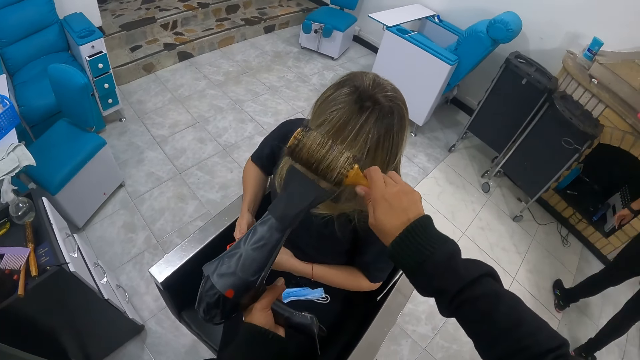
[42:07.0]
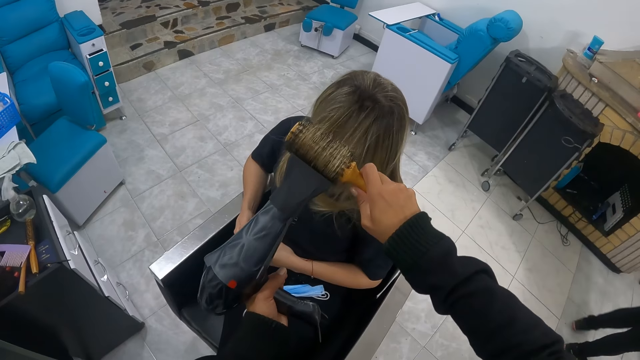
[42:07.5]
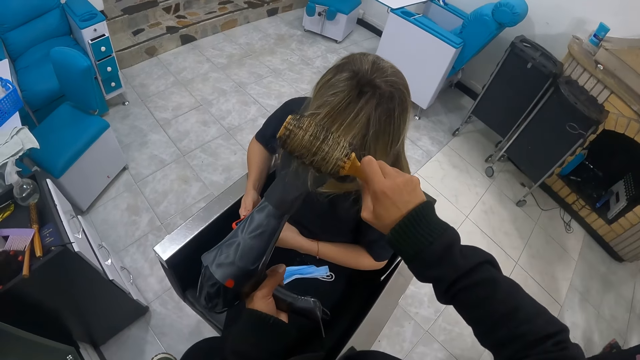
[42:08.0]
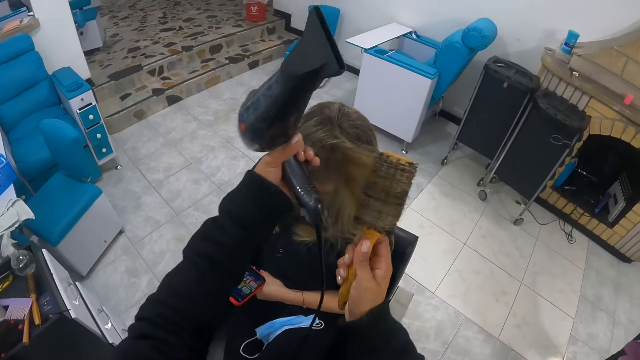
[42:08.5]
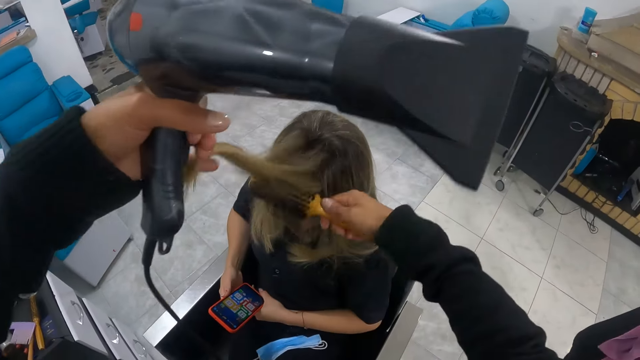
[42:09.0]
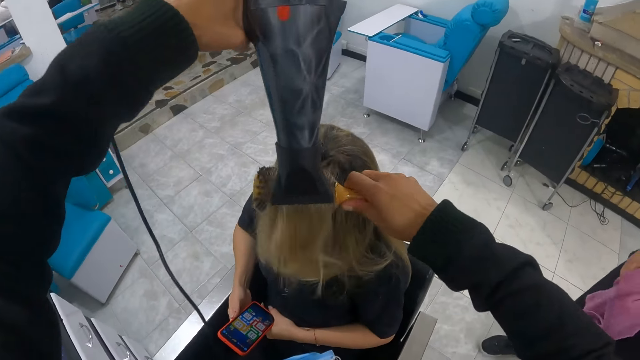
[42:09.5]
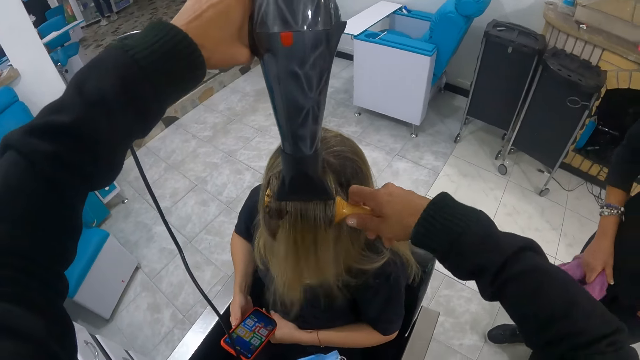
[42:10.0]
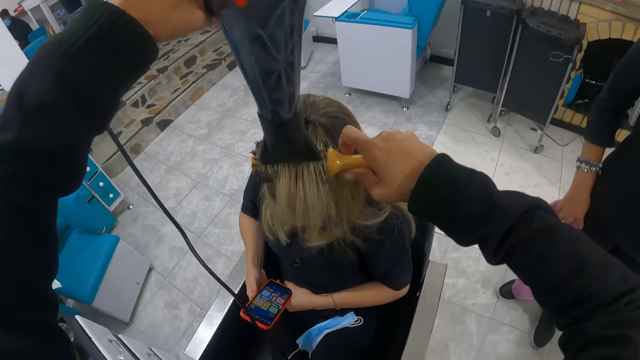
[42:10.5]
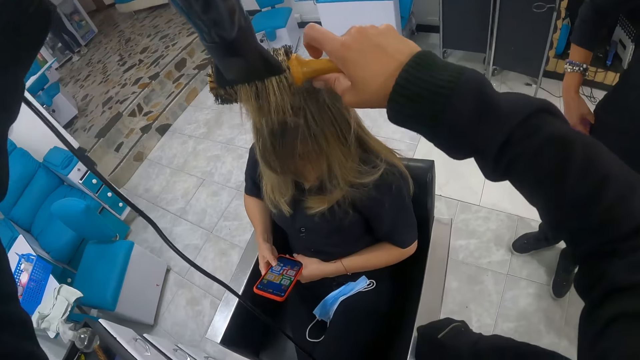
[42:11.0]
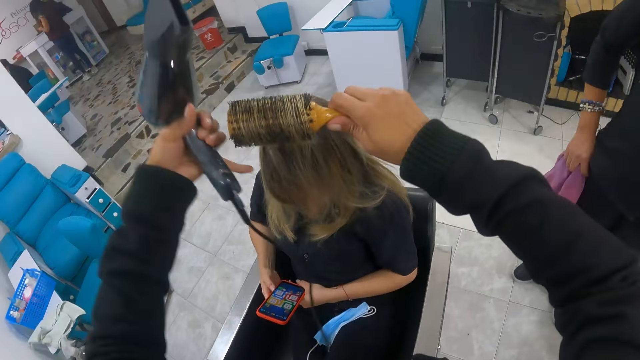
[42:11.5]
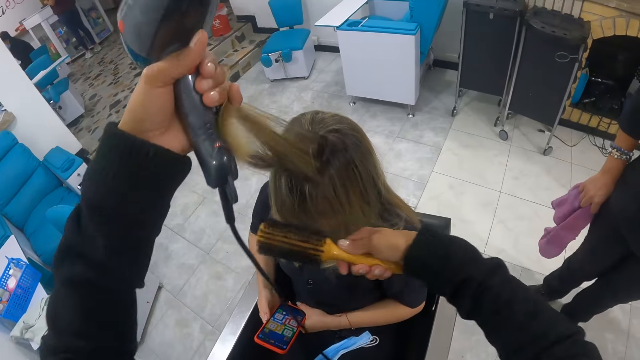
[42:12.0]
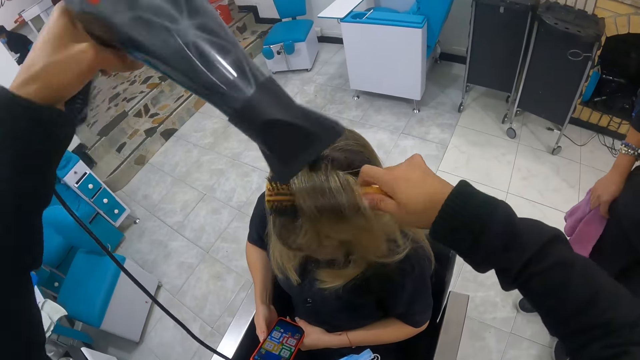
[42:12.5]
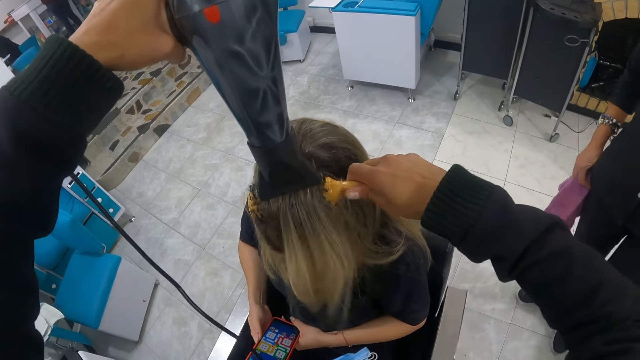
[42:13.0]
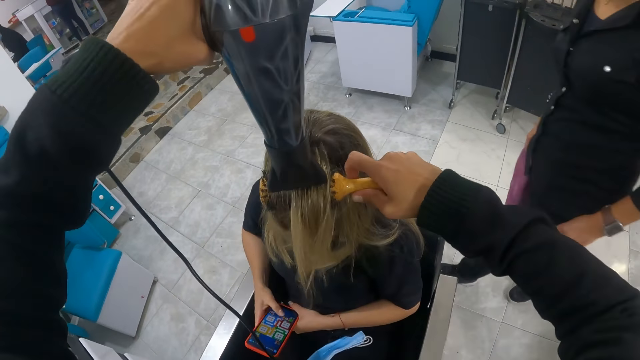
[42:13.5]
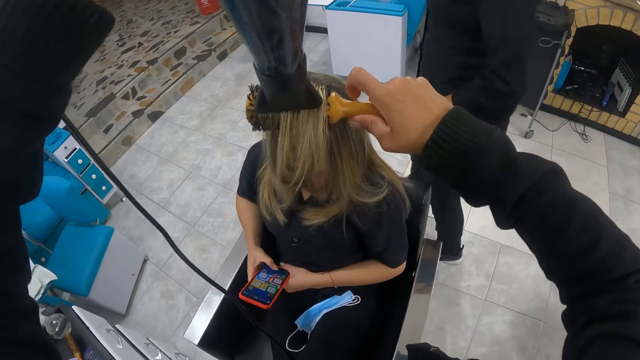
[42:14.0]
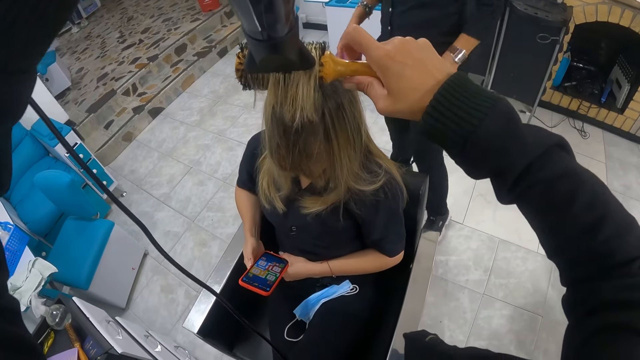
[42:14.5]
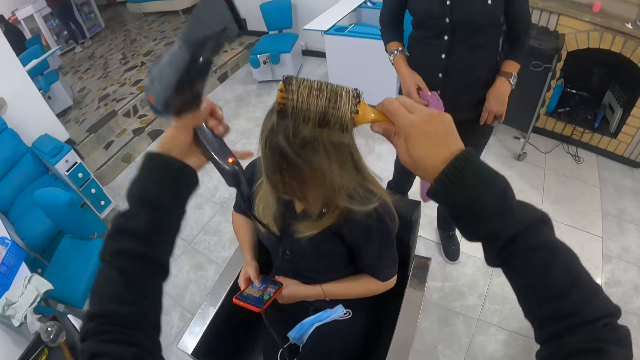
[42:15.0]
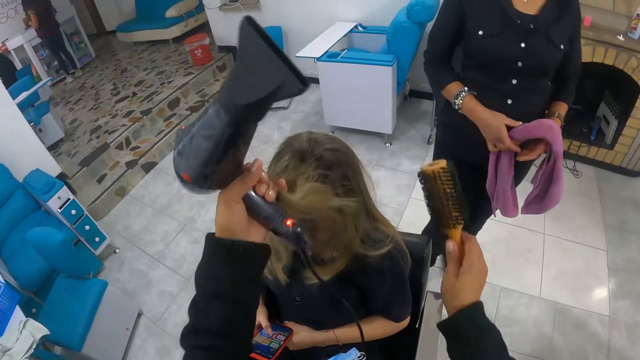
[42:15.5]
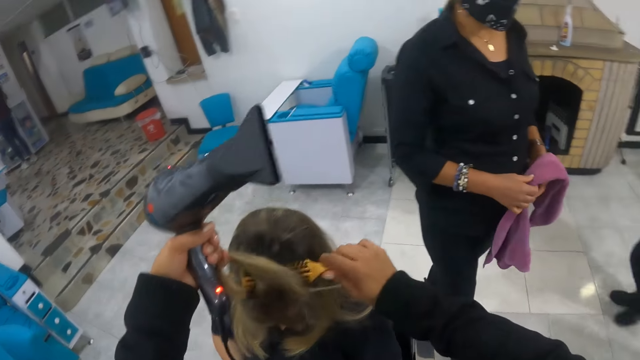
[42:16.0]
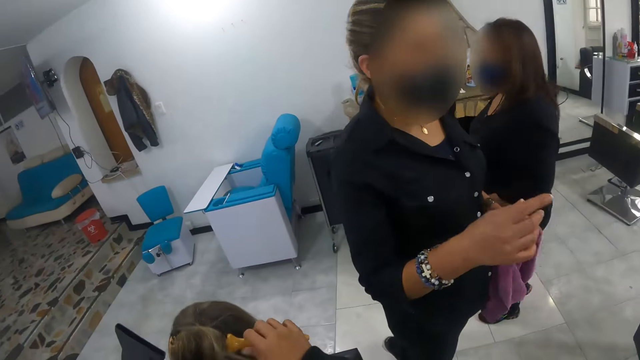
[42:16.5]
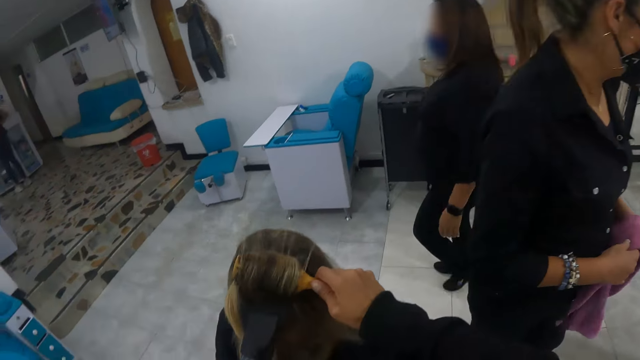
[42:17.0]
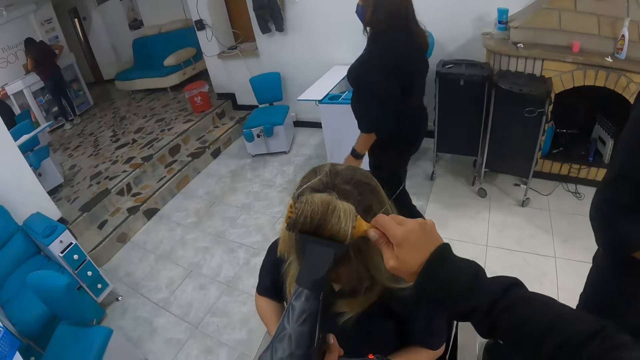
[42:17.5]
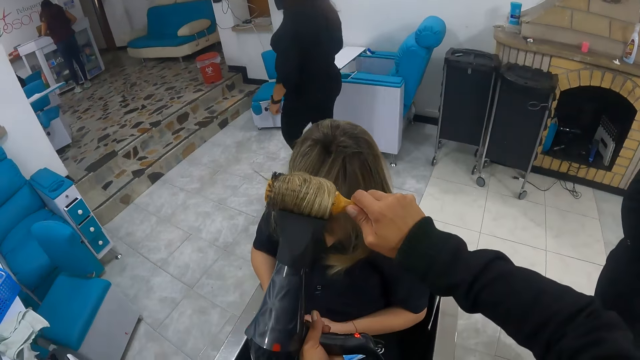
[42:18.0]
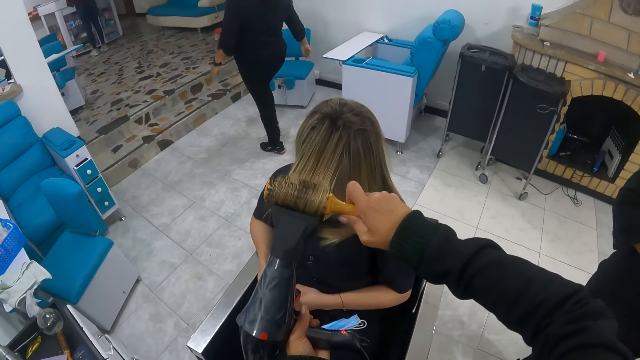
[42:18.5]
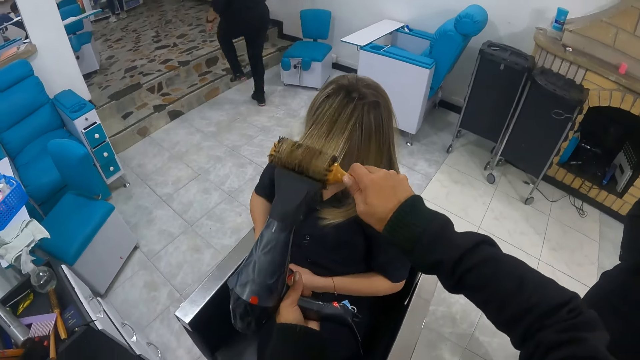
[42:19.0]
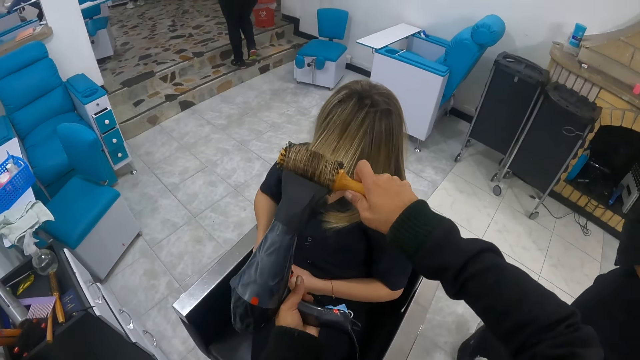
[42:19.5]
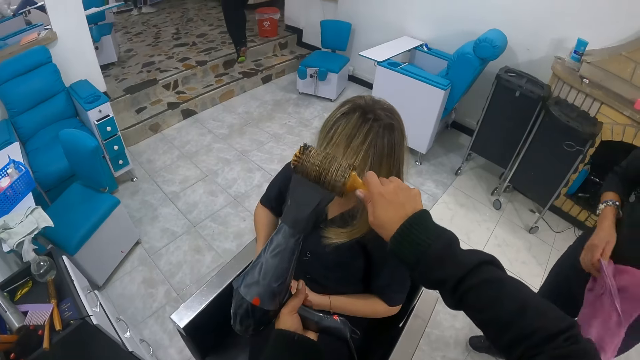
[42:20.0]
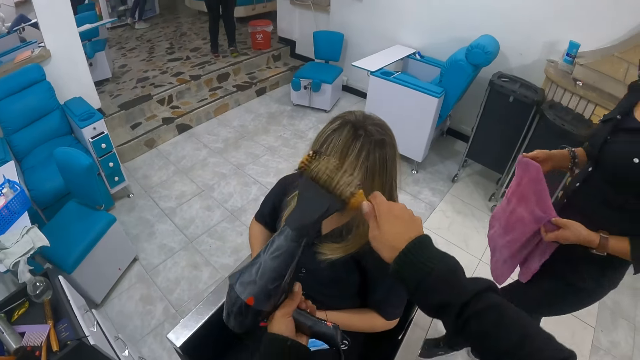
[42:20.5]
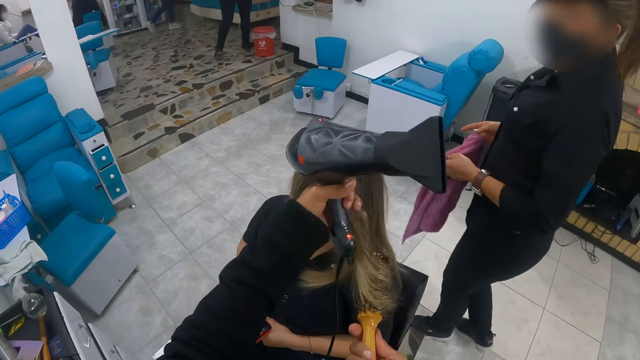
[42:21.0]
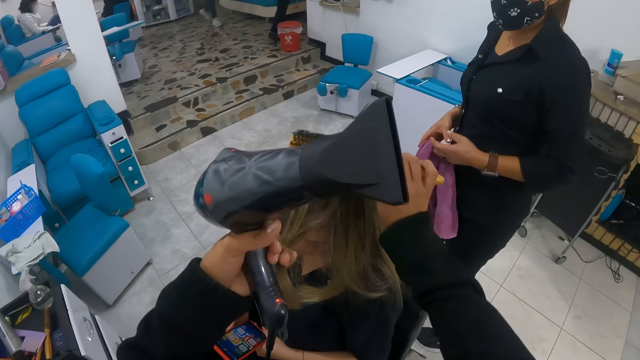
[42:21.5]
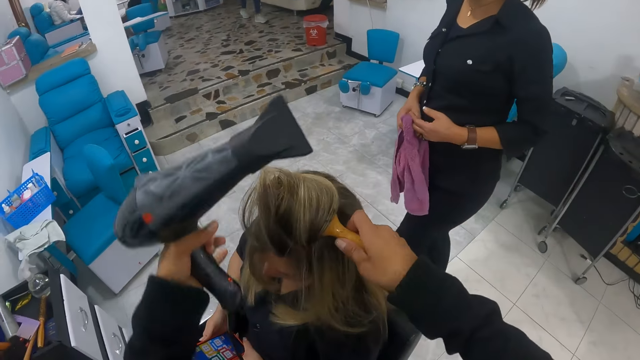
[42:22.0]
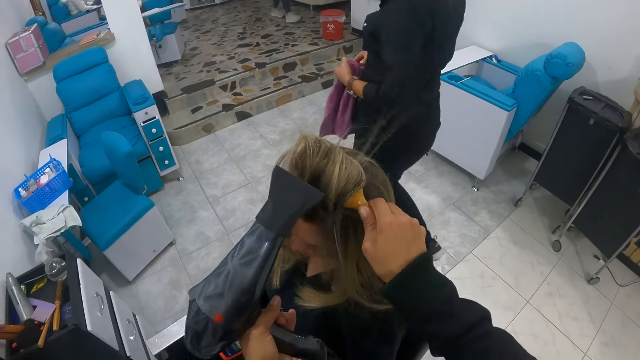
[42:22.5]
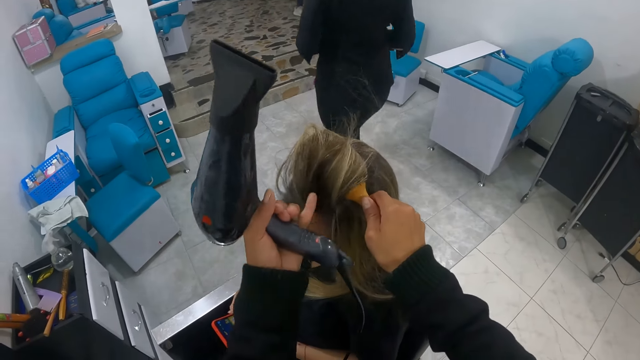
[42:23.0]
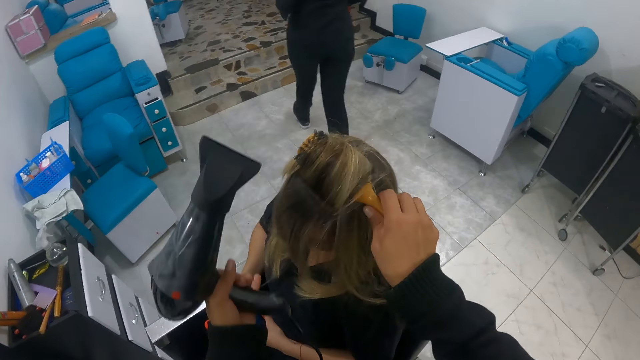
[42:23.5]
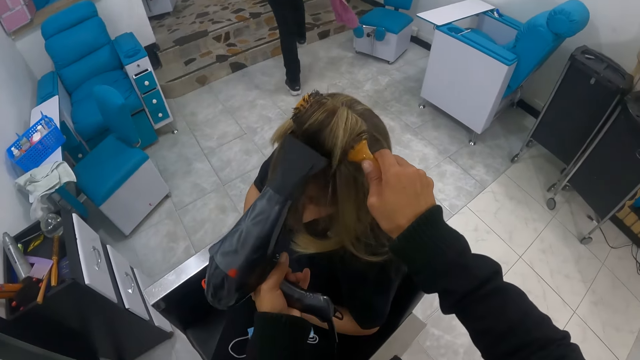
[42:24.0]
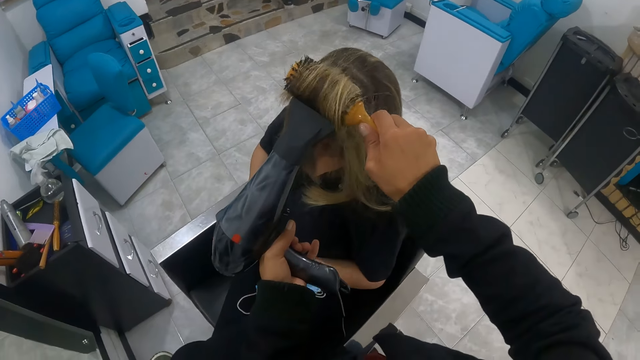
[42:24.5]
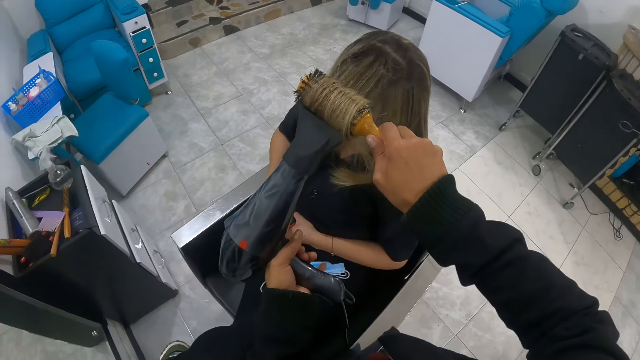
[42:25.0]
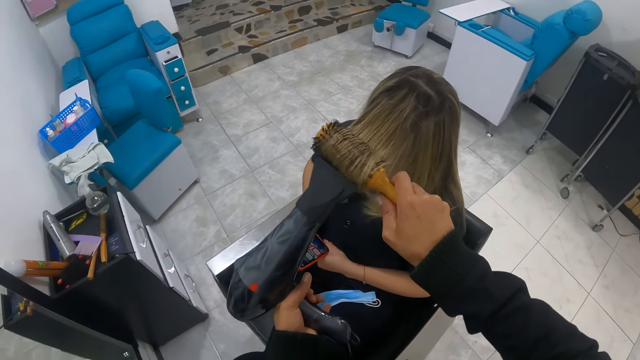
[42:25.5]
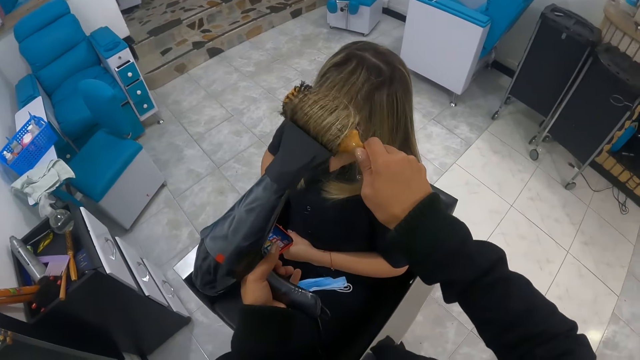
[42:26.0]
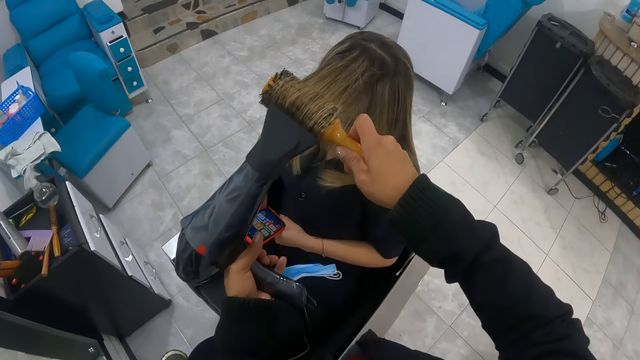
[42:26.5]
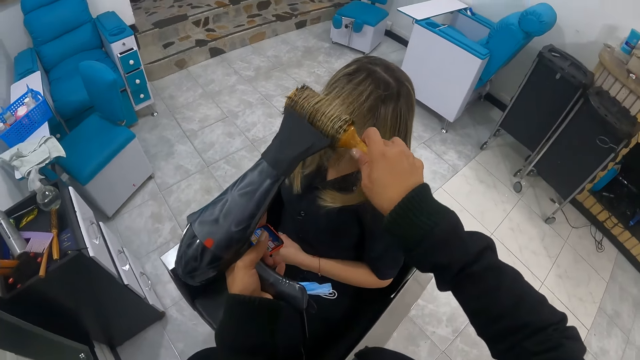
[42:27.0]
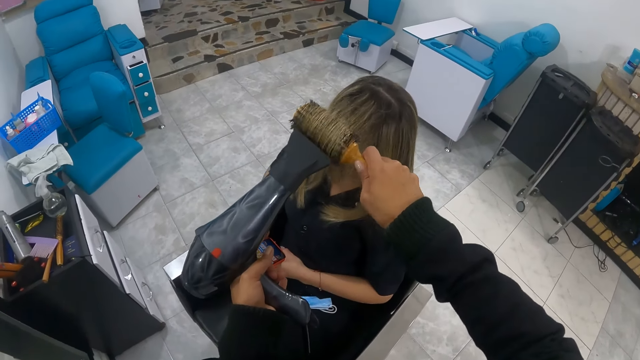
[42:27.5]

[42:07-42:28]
The camera wearer combs a person's hair. A woman stands with a towel in her right hand beside the person. The camera wearer straightens the person's hair with a blow dryer. They comb the person's hair. They straighten the person's hair with the blow dryer. The woman moves with the towel in her right hand behind the person. The camera wearer combs the person's hair. They straighten the person's hair with the blow dryer. The woman holds the towel with both hands beside the camera wearer and walks away with the towel in her hands. The camera wearer straightens the person's hair with the blow dryer.
